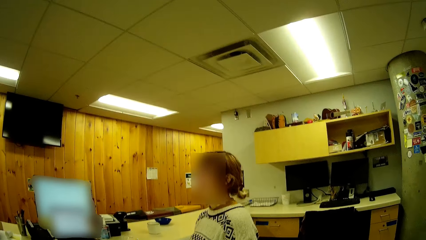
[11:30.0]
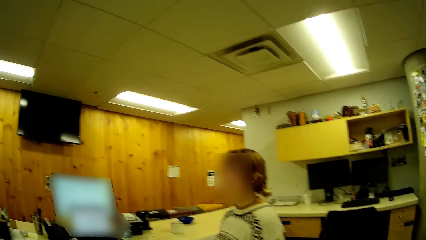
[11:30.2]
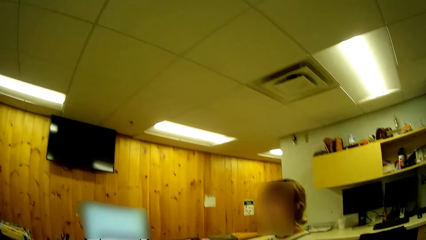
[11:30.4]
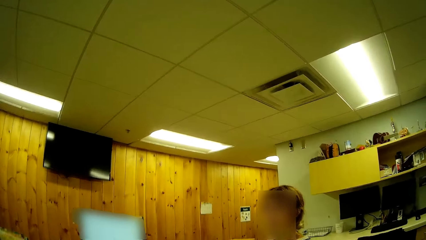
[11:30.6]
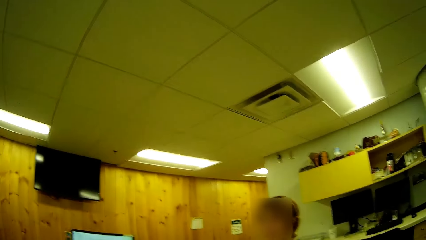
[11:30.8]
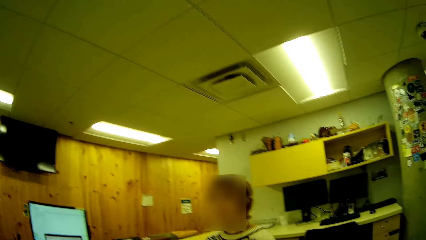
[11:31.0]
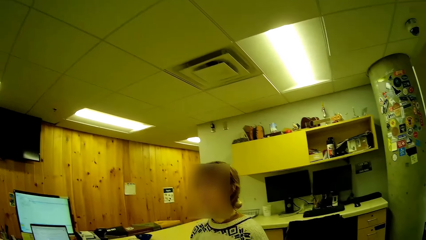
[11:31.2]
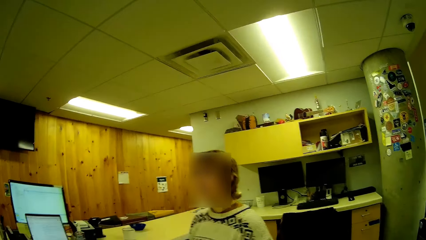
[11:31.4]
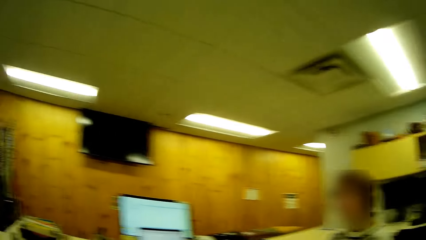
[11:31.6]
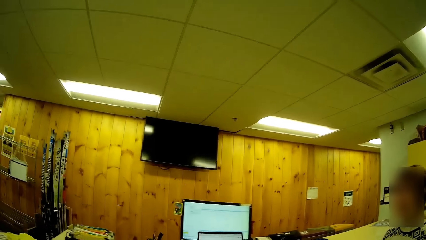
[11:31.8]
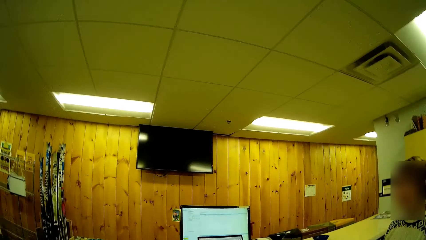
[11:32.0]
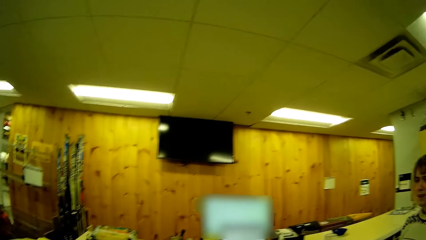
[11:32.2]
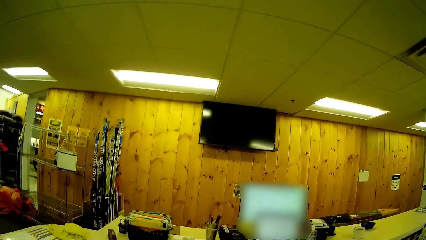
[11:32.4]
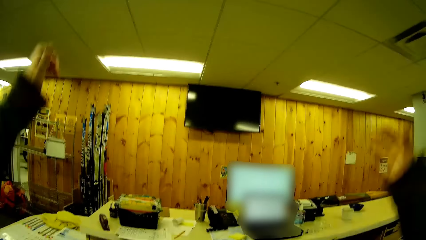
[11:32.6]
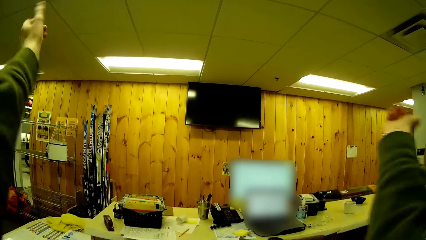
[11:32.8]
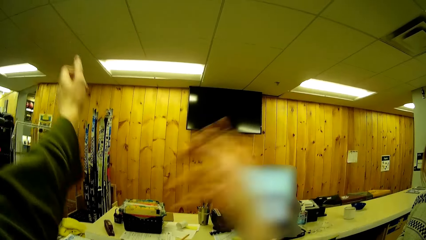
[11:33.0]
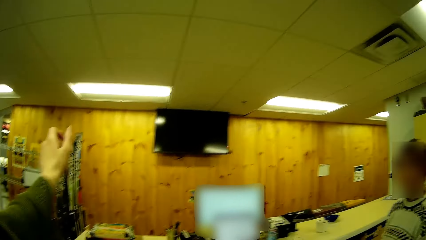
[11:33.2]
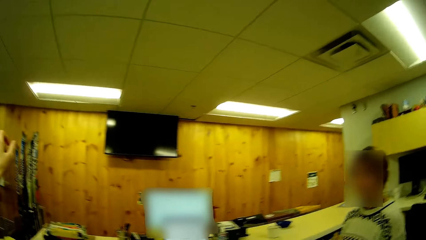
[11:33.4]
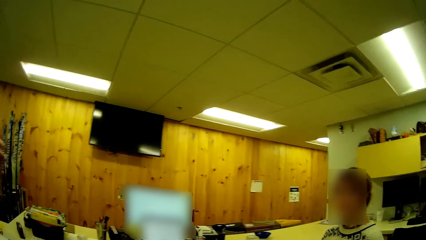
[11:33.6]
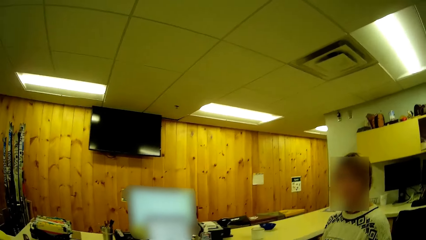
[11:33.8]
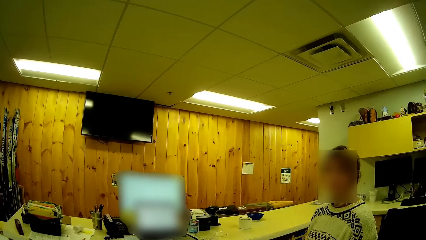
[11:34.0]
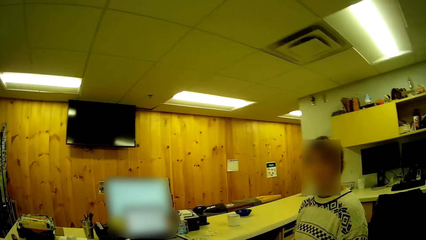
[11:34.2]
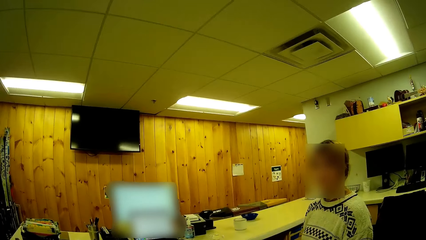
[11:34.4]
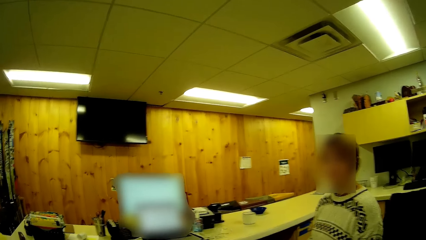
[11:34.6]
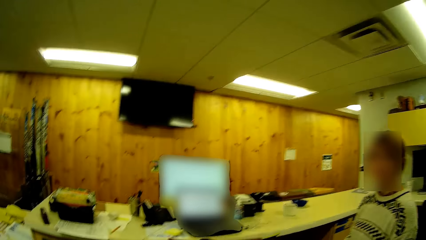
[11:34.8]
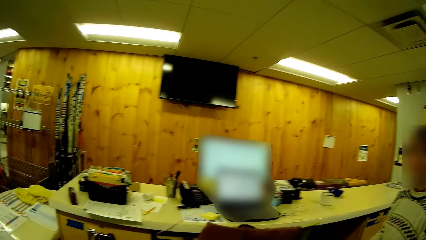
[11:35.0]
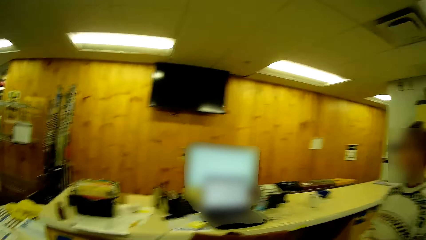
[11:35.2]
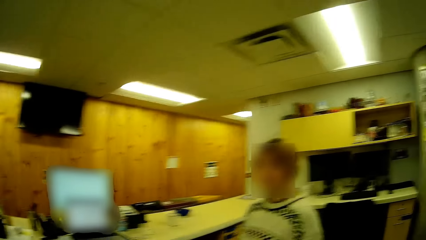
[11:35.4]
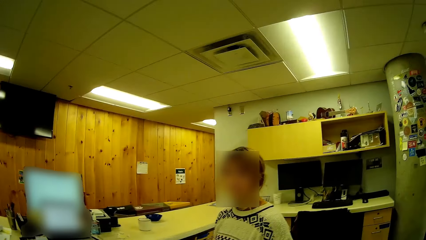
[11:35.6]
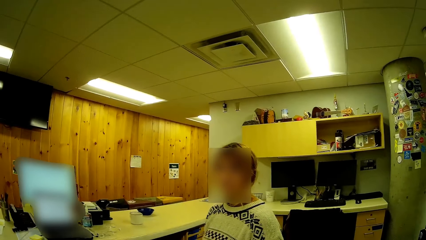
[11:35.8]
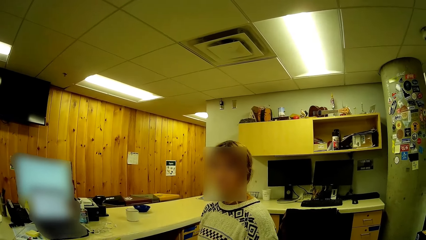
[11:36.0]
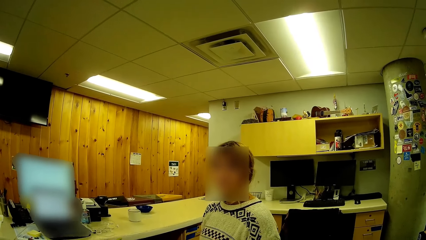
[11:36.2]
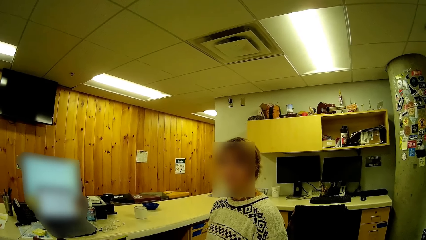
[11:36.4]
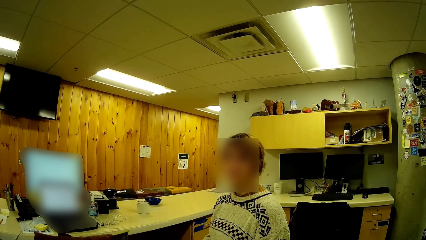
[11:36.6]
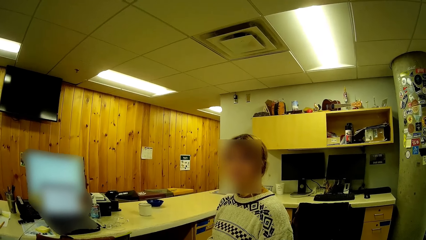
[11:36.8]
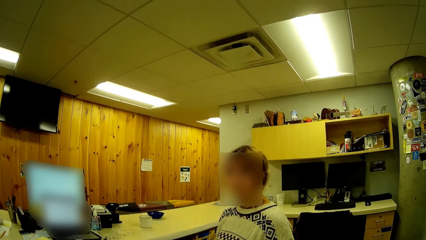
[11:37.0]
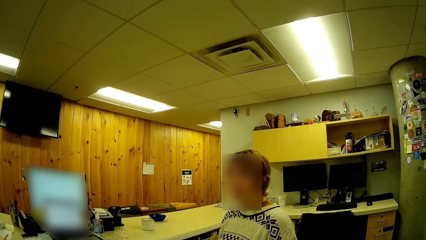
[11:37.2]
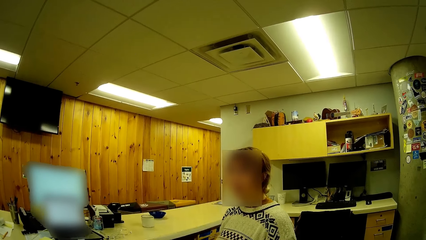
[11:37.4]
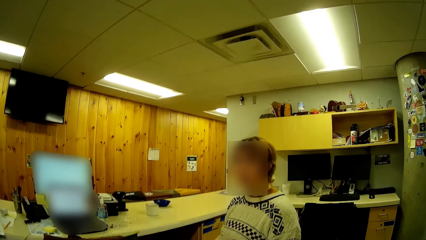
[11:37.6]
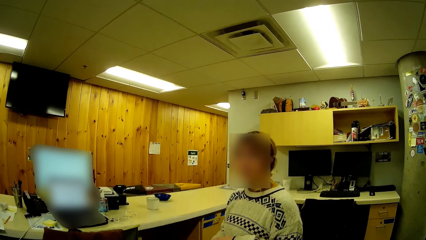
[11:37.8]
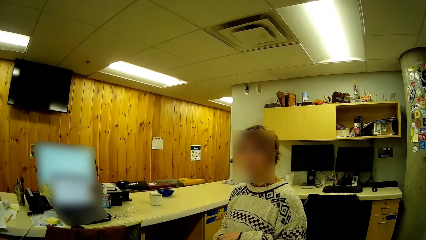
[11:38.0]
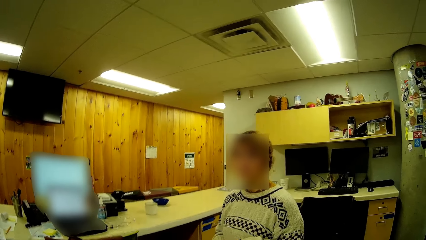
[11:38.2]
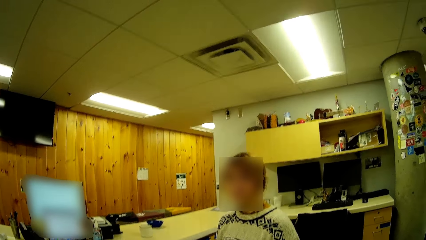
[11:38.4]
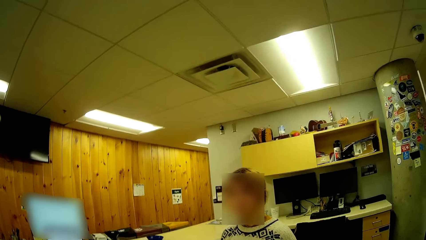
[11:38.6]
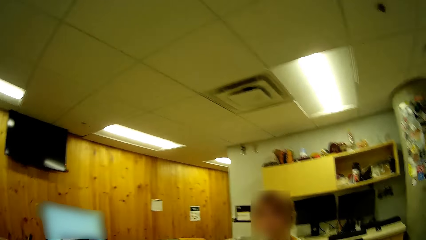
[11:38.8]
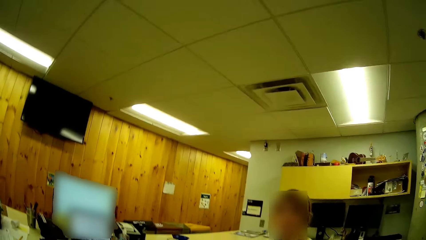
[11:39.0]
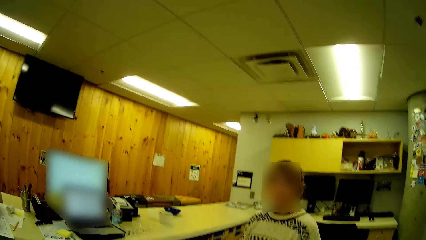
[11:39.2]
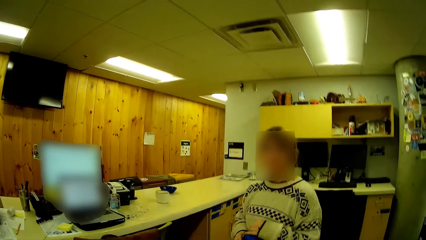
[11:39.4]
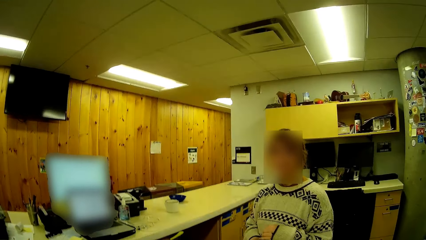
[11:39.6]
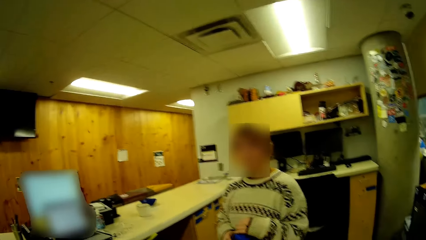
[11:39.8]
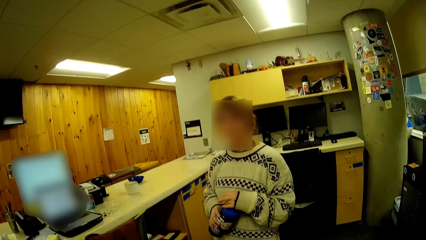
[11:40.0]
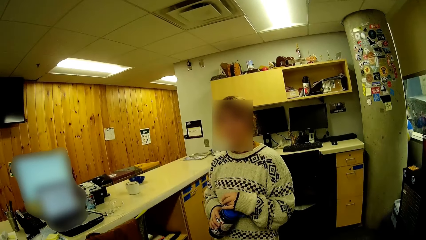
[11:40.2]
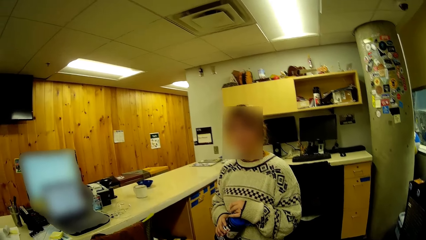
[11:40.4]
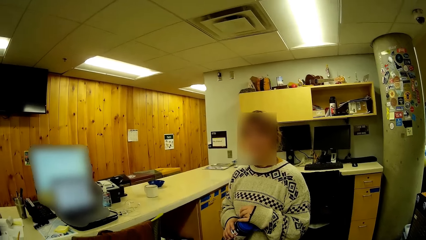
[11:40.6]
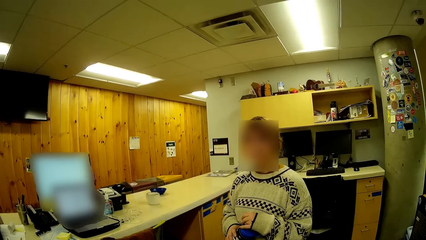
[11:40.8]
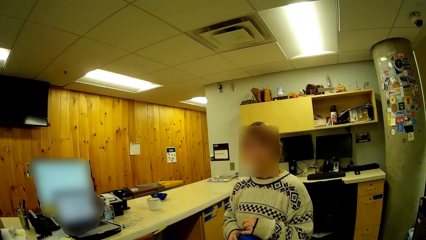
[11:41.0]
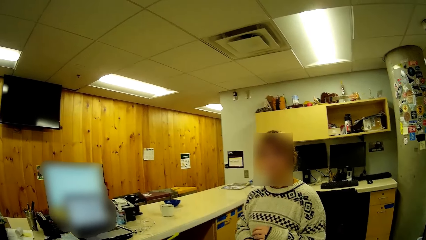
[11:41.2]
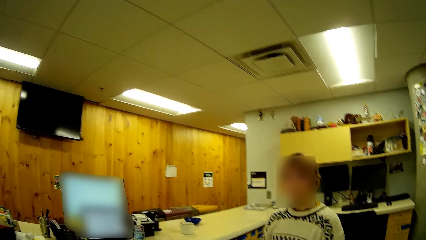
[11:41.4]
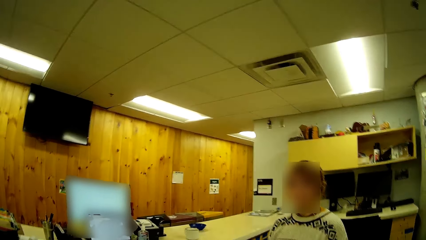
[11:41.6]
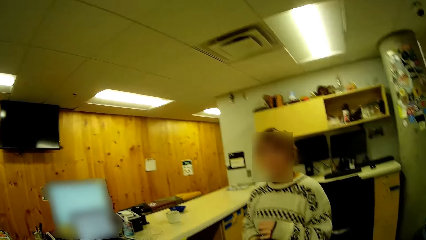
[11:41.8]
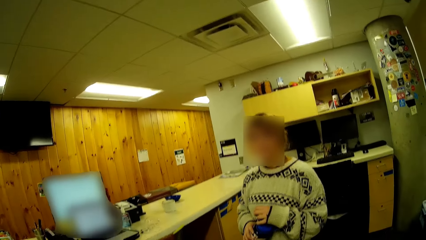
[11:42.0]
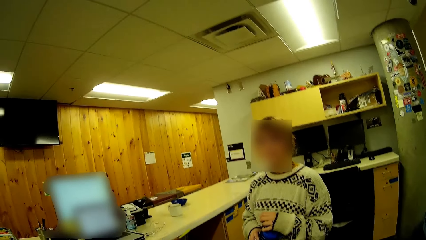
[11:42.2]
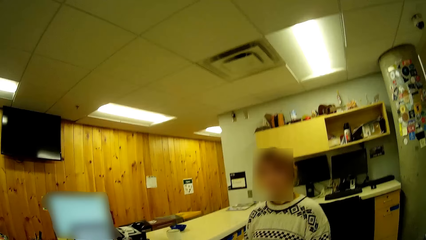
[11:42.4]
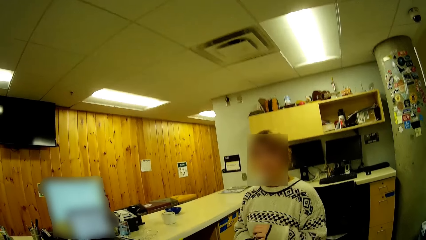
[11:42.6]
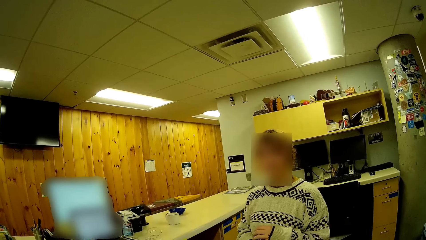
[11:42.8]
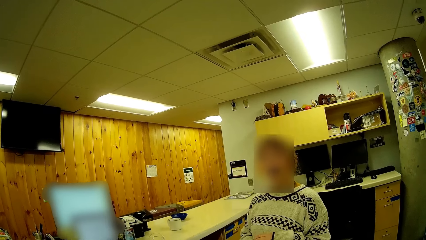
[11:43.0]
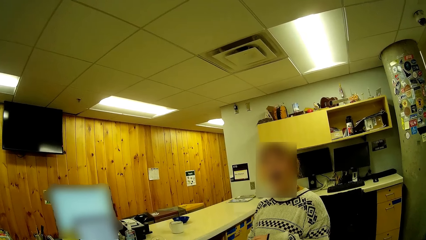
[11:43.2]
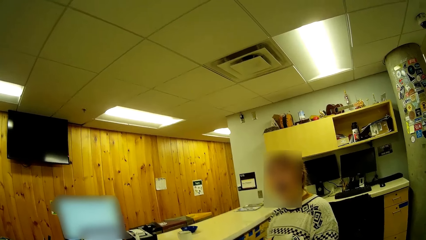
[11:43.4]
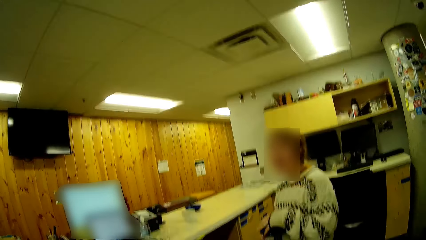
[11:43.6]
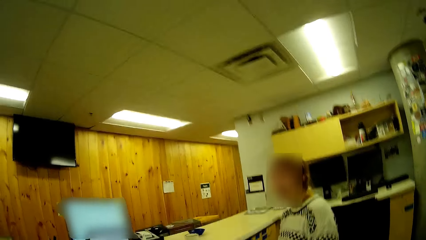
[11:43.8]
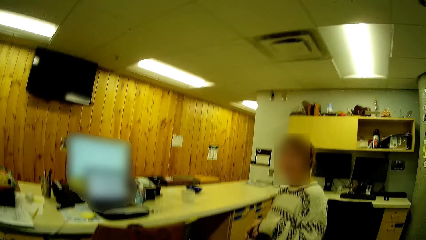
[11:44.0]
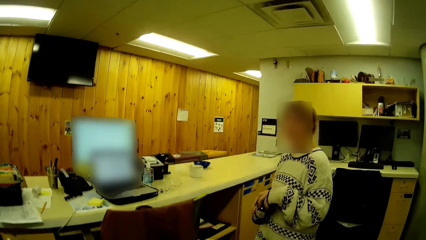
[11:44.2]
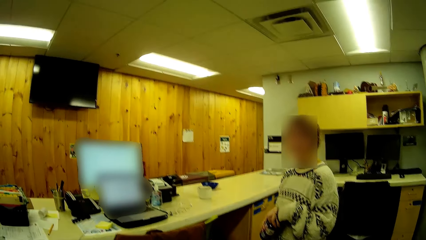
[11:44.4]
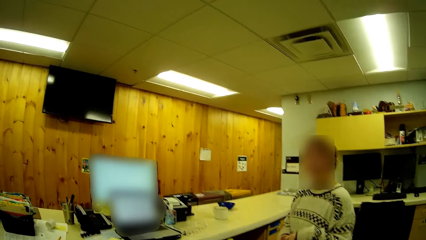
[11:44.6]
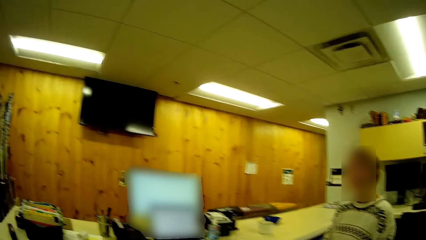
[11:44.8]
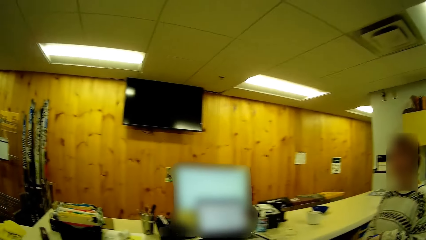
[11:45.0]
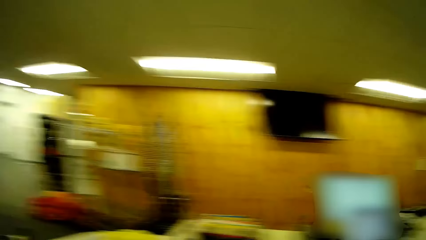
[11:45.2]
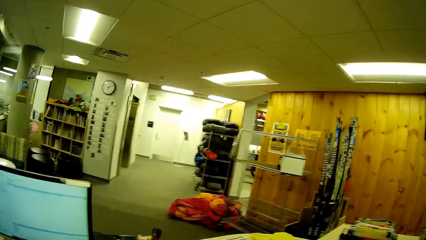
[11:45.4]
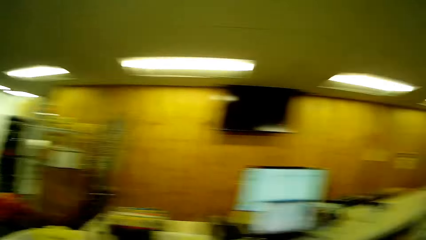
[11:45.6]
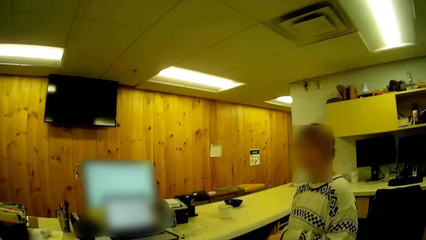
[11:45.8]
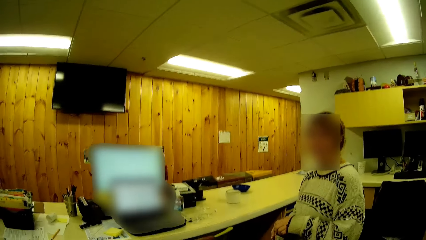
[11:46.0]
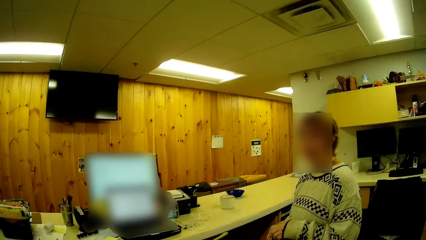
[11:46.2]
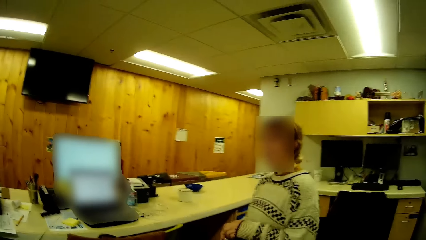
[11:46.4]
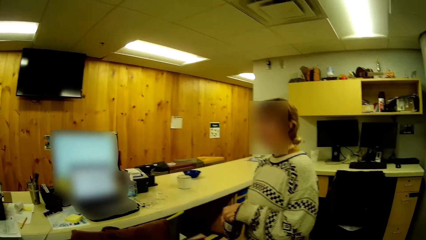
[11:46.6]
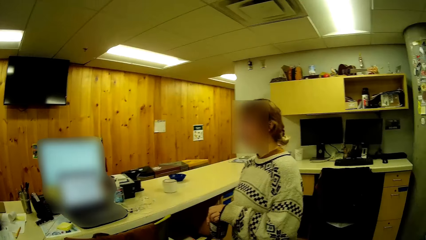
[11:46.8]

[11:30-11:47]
The camera wearer moves hands in the room. A person stares in the room.
